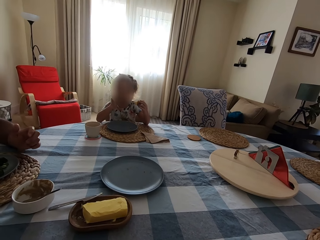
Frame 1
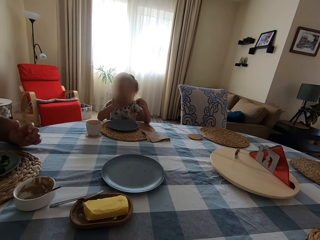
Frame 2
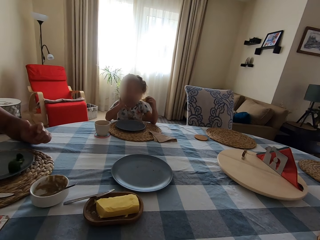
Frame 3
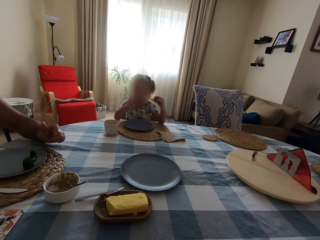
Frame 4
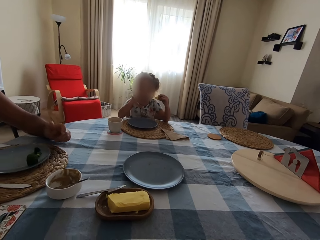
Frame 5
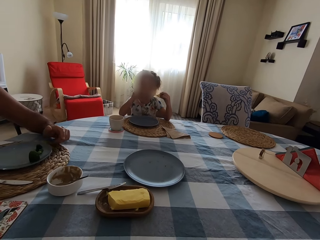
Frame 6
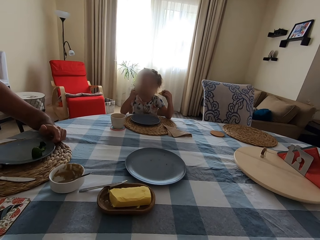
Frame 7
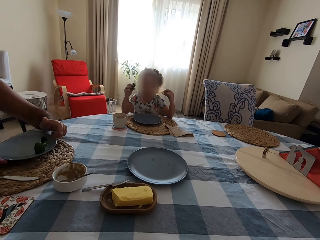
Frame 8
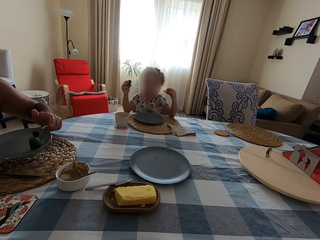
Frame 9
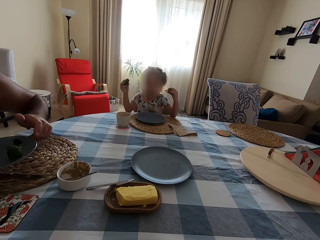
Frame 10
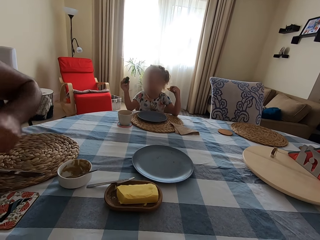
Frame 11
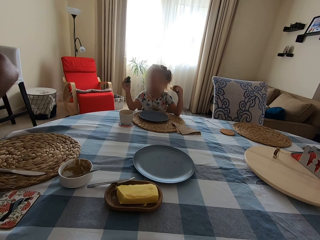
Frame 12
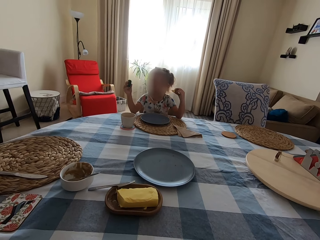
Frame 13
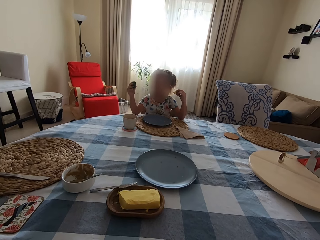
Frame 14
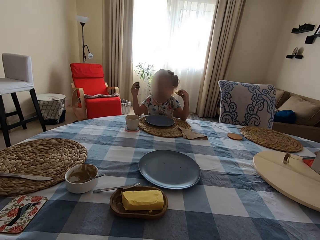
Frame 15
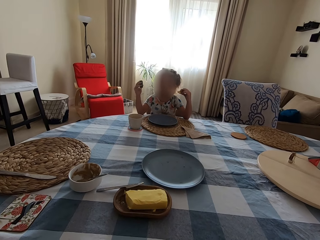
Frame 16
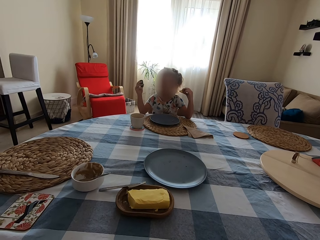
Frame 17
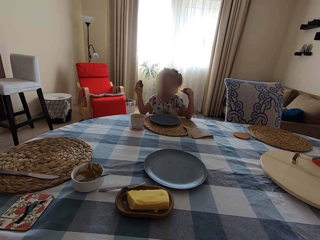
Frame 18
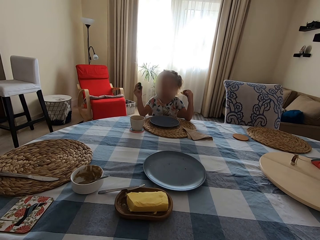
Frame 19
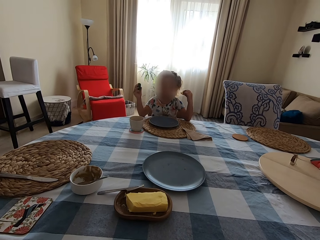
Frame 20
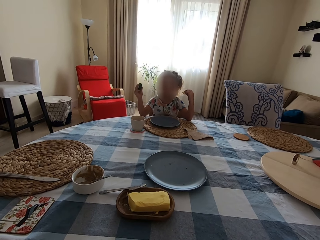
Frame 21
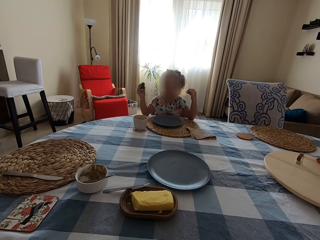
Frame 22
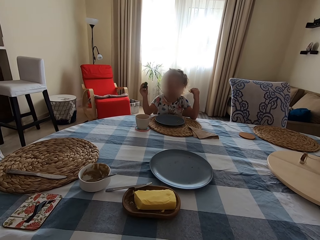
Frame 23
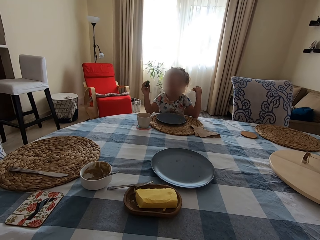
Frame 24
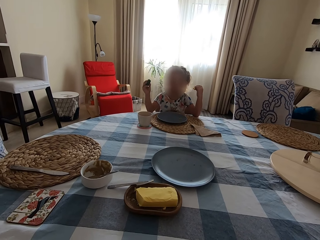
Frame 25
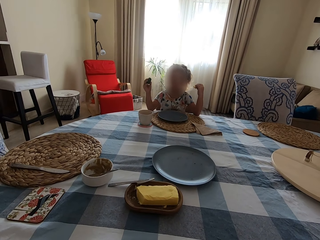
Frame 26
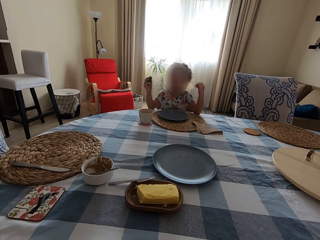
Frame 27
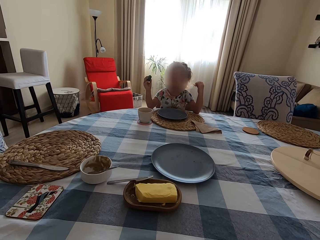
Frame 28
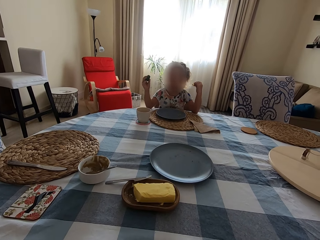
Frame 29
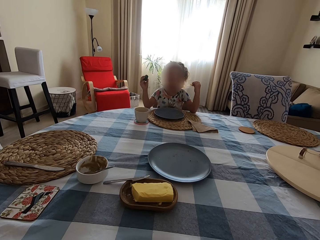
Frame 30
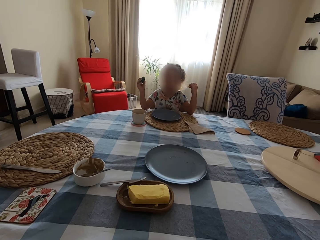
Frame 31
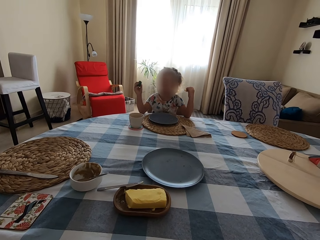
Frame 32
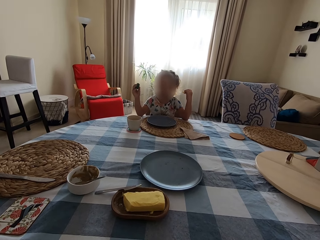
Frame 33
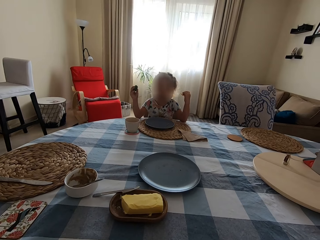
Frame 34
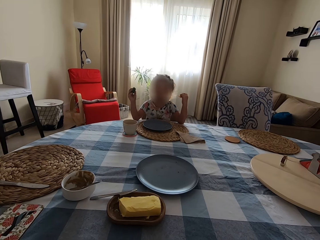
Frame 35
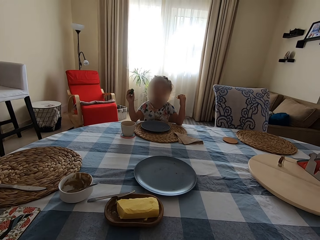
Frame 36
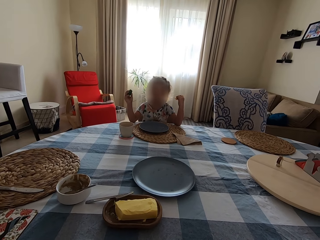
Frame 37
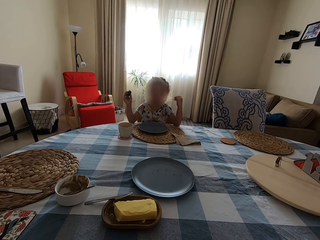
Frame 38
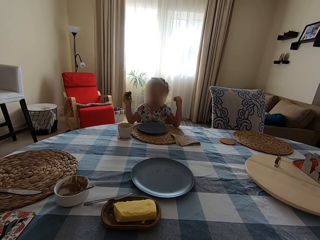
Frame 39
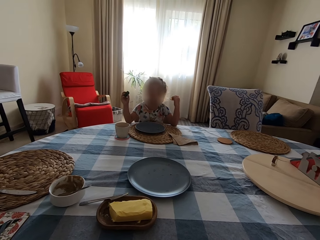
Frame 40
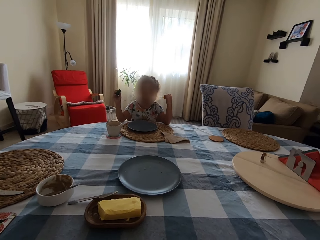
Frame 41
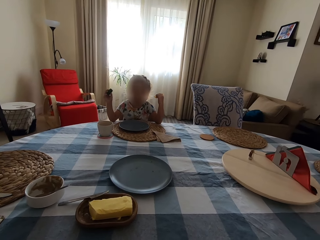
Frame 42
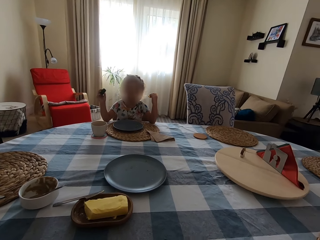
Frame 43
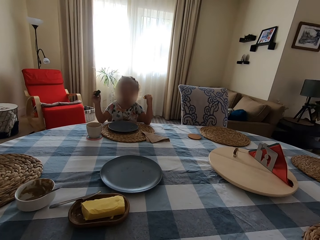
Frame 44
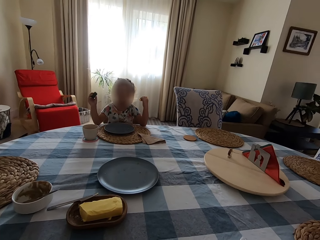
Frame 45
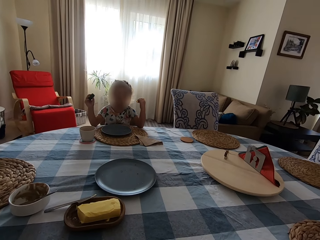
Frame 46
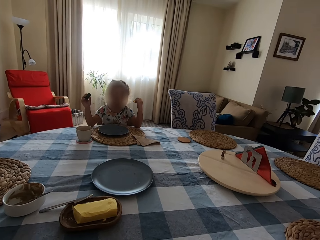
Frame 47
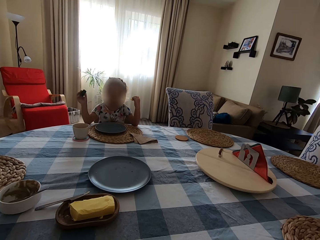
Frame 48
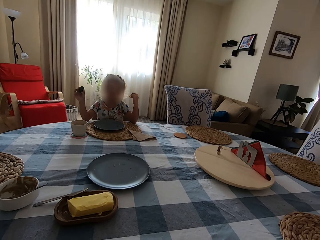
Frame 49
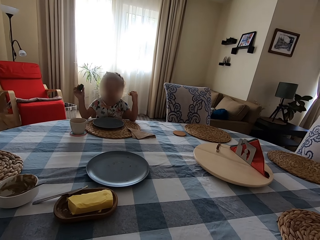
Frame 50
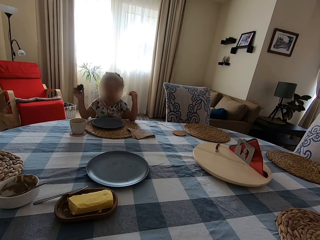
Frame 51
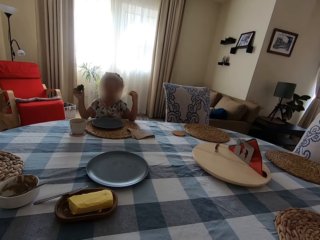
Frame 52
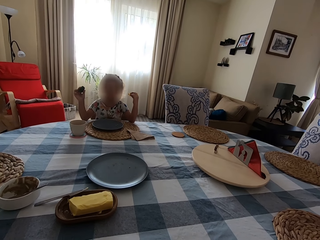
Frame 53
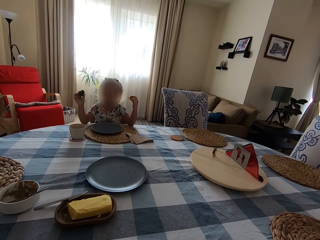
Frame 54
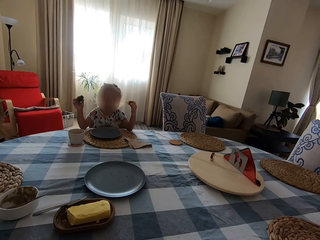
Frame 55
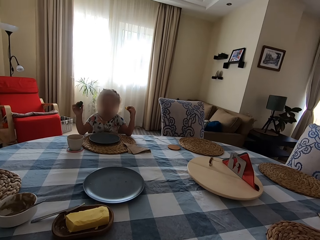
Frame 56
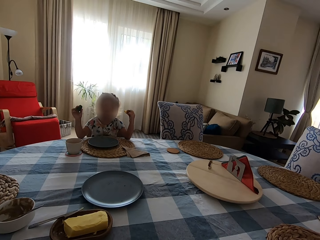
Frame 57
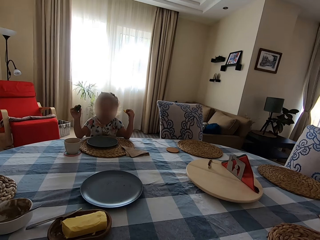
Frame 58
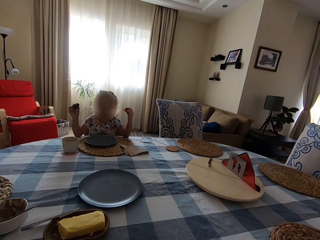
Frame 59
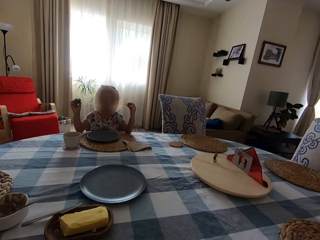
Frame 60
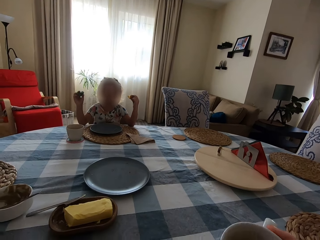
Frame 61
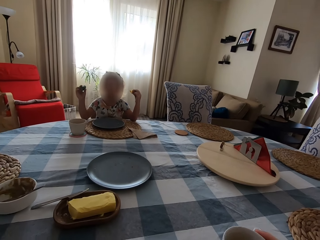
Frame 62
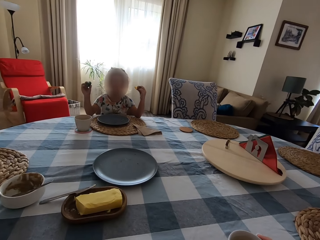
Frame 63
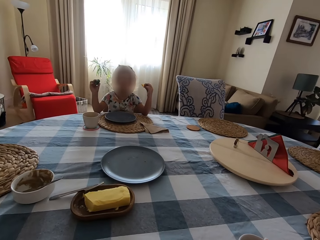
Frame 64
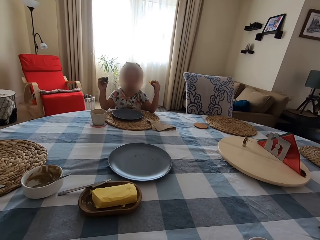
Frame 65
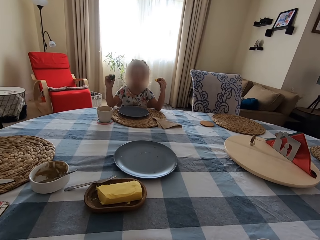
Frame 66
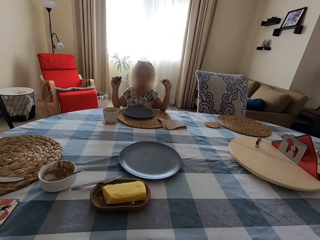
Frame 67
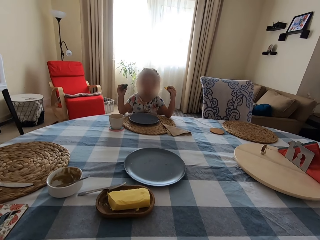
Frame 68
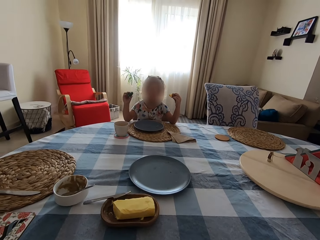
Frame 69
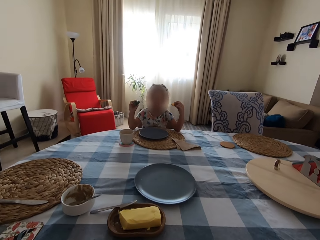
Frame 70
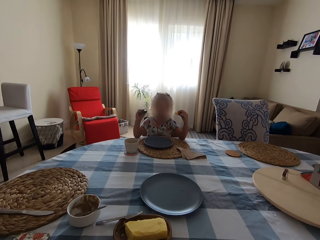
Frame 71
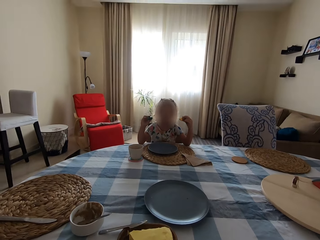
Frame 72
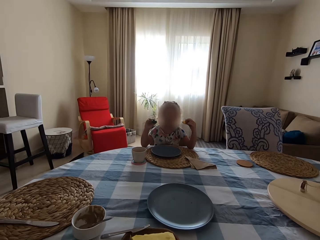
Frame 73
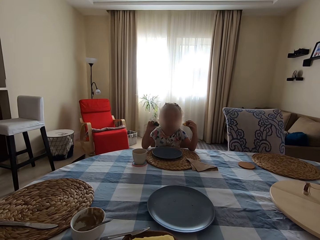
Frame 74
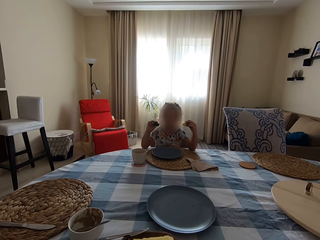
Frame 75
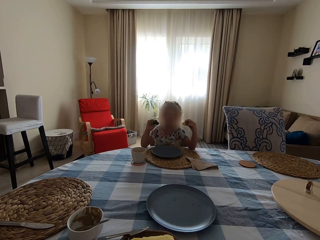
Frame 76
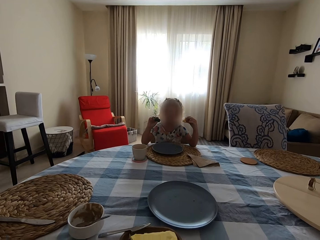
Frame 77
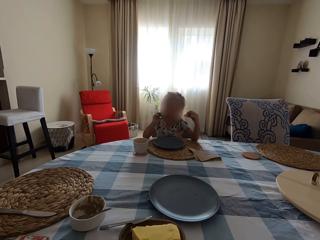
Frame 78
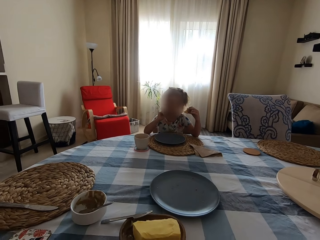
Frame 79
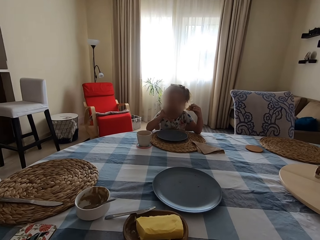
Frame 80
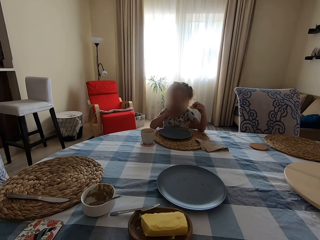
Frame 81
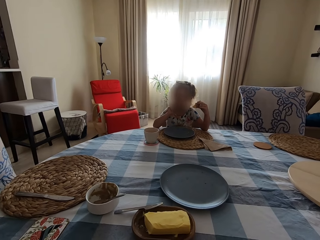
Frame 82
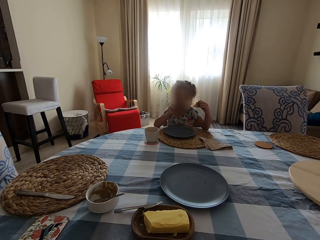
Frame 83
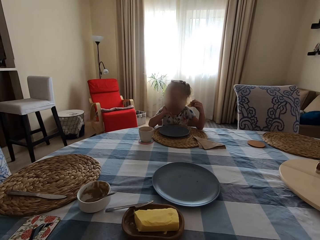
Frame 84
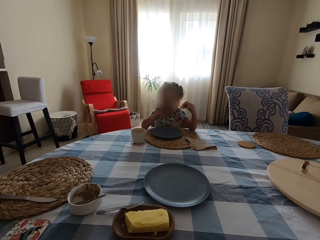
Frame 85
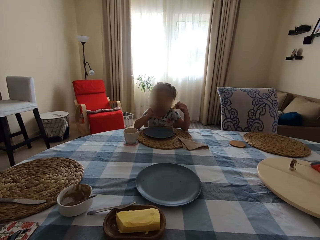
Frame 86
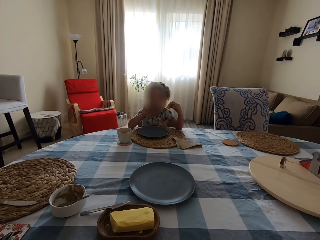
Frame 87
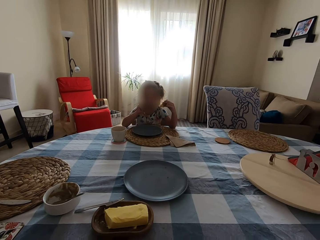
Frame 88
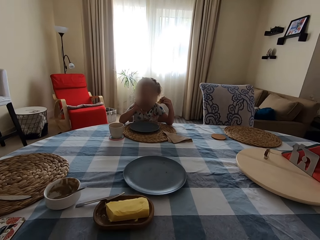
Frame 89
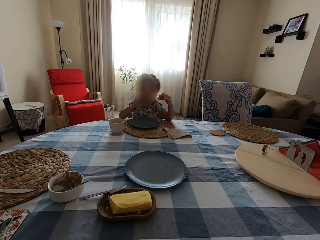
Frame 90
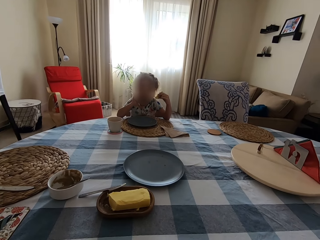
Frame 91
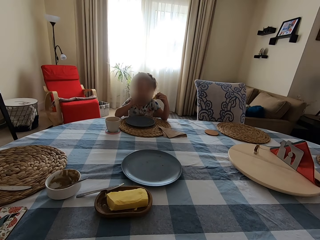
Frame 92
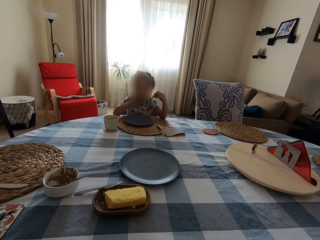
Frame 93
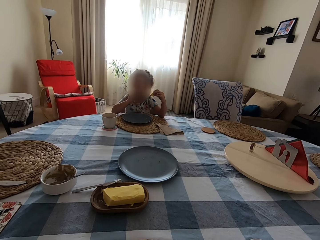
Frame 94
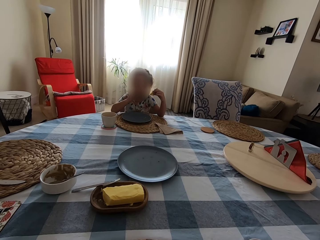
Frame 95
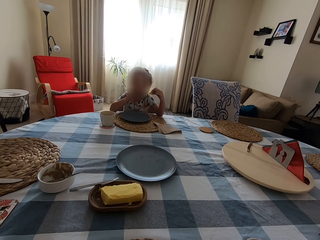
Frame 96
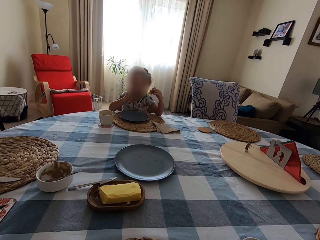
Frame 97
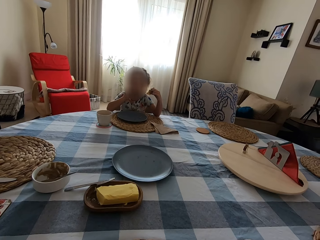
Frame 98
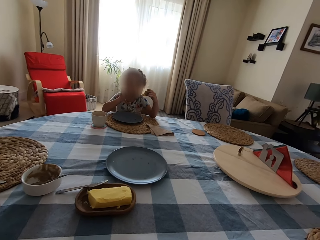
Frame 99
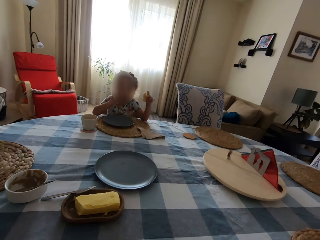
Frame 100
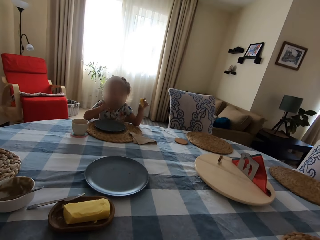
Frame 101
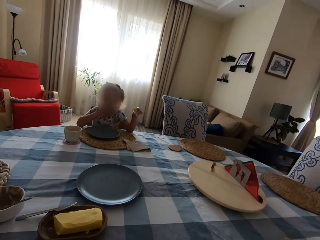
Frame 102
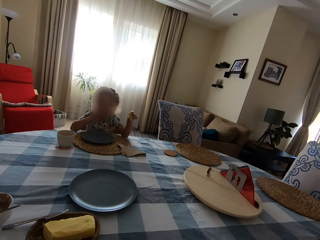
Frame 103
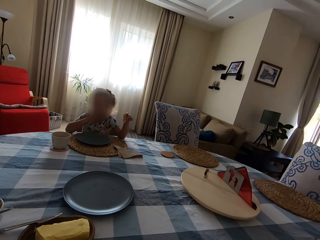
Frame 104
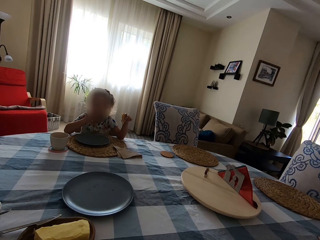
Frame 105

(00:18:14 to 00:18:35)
A man picks up the plate on the table. A child eats and holds the yorkshire pudding in the hand. The man stands up. The child holds the yorkshire pudding in the hand and eats. The camera wearer talks to the man. They put the cup of coffee on the table. The child holds the yorkshire pudding in the hand. The child eats the cucumber and holds the yorkshire pudding in the hand.
